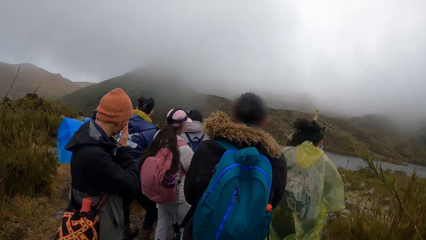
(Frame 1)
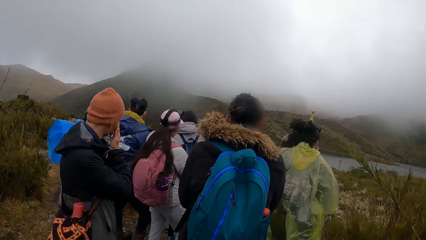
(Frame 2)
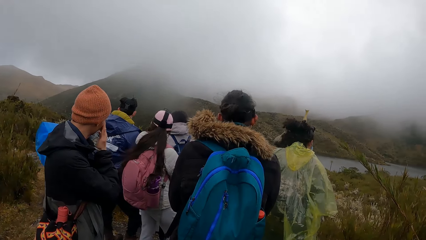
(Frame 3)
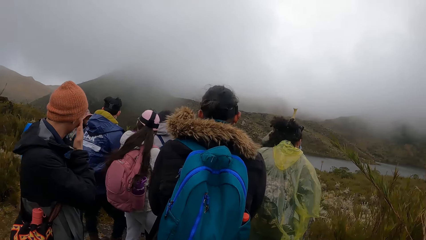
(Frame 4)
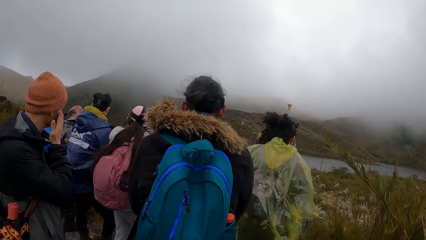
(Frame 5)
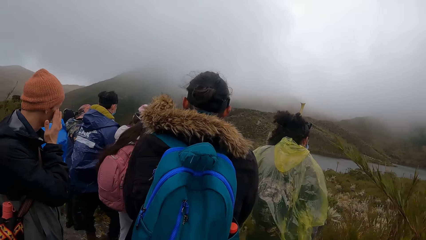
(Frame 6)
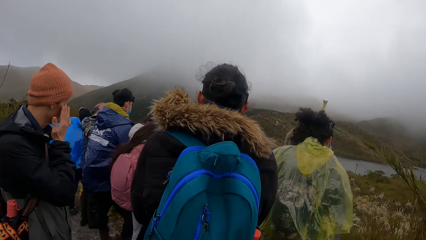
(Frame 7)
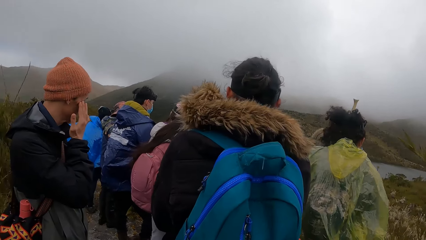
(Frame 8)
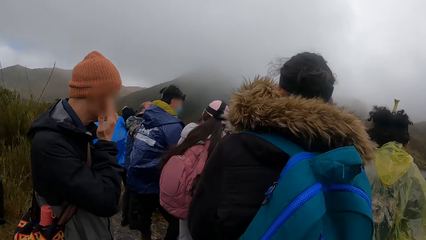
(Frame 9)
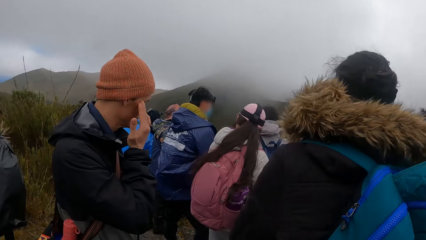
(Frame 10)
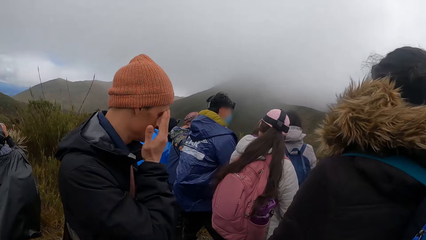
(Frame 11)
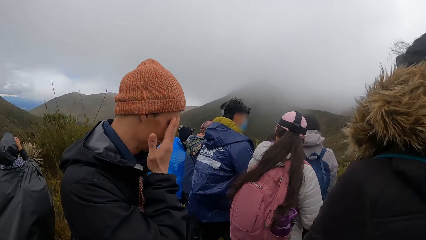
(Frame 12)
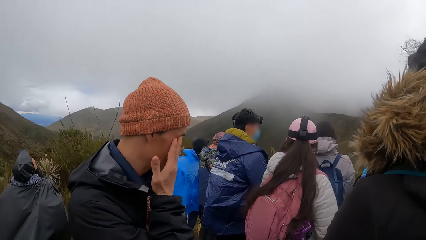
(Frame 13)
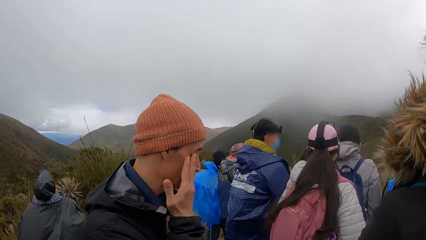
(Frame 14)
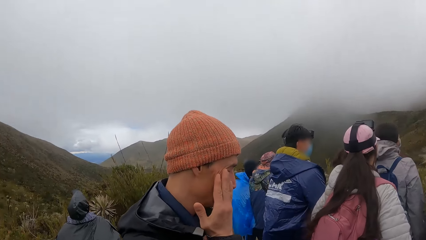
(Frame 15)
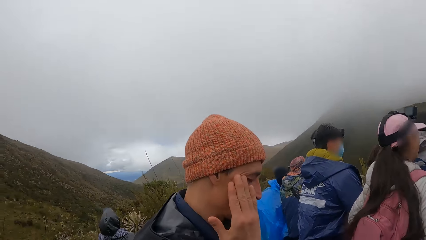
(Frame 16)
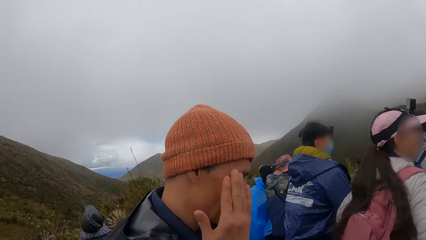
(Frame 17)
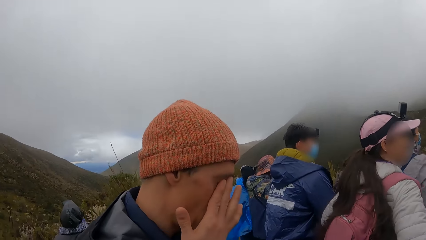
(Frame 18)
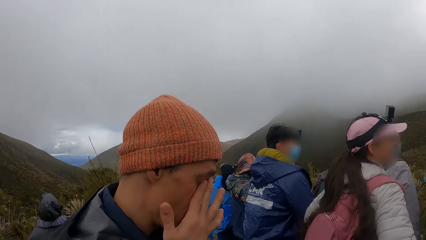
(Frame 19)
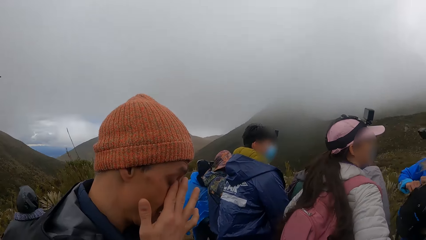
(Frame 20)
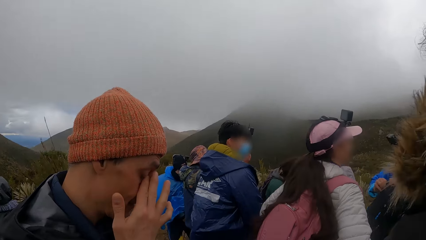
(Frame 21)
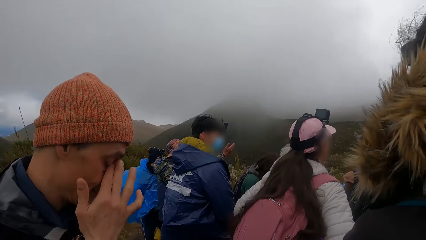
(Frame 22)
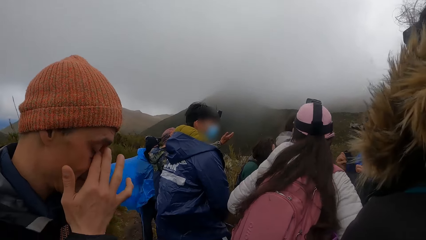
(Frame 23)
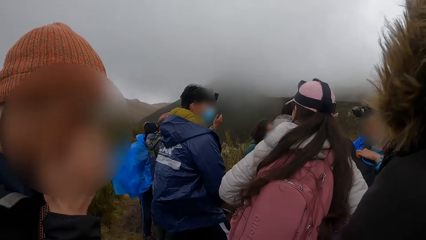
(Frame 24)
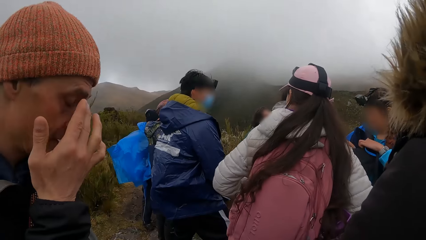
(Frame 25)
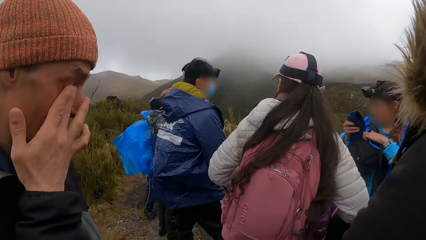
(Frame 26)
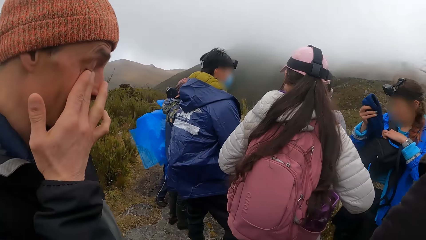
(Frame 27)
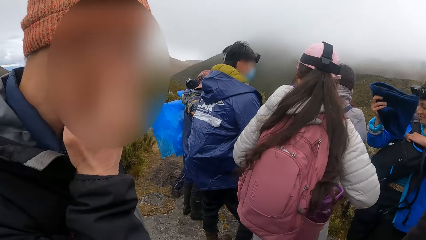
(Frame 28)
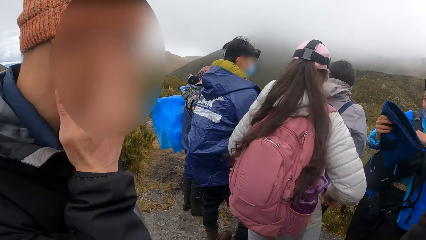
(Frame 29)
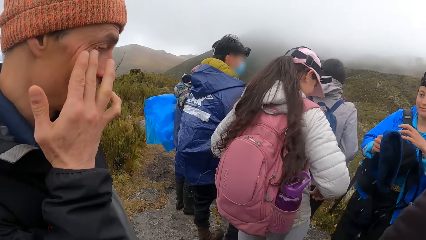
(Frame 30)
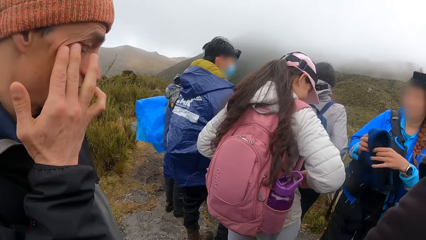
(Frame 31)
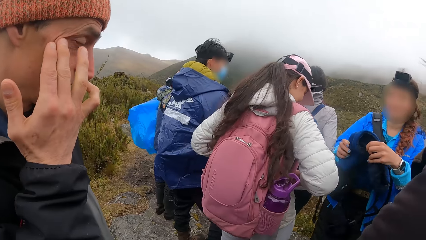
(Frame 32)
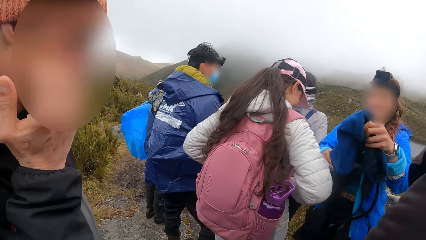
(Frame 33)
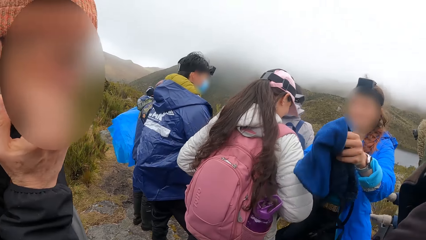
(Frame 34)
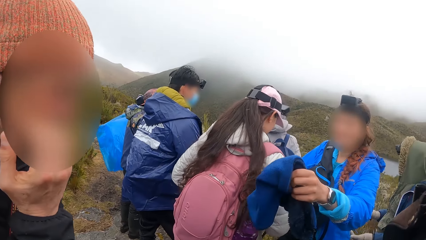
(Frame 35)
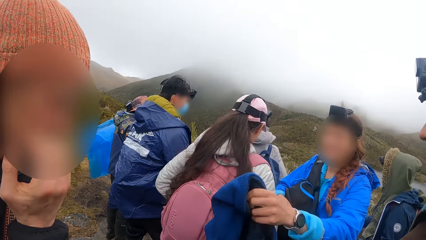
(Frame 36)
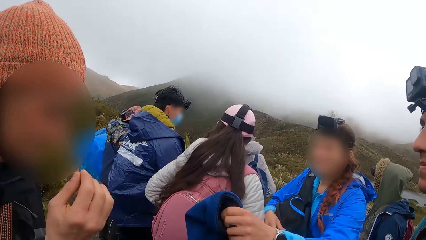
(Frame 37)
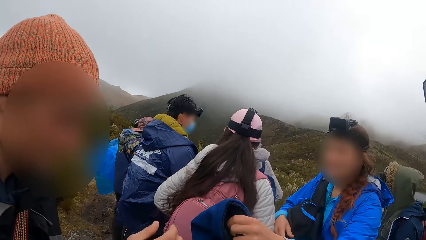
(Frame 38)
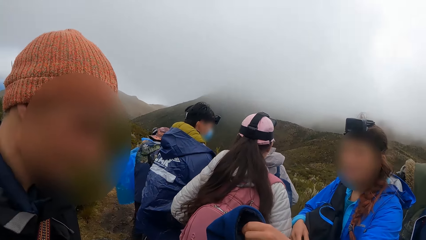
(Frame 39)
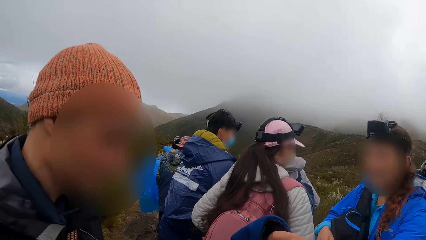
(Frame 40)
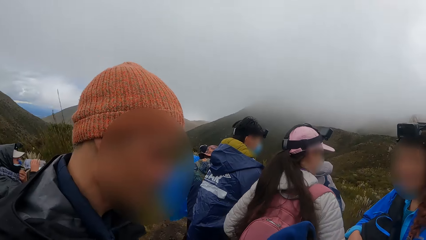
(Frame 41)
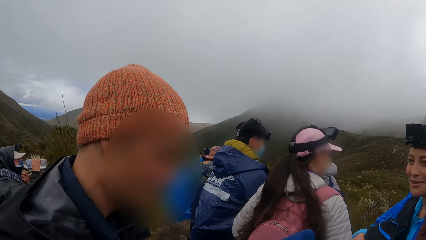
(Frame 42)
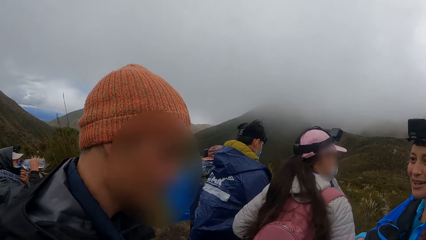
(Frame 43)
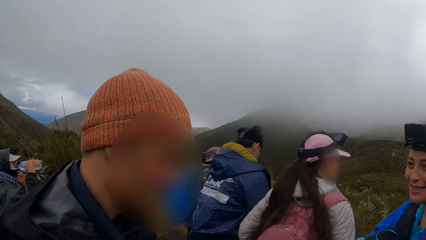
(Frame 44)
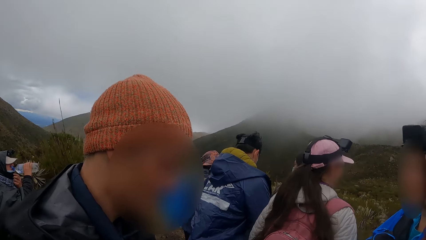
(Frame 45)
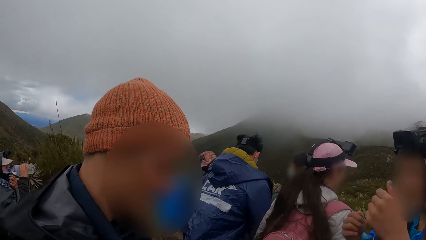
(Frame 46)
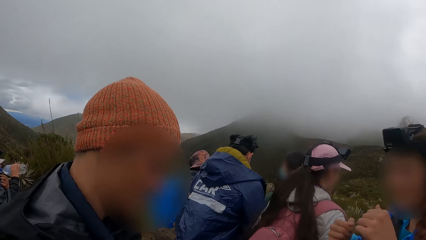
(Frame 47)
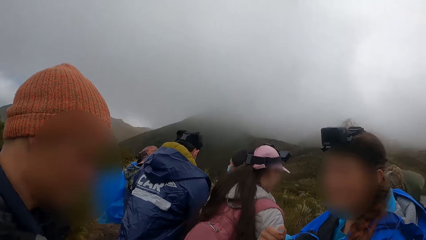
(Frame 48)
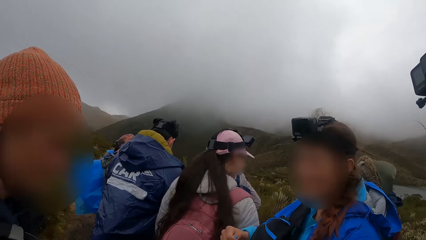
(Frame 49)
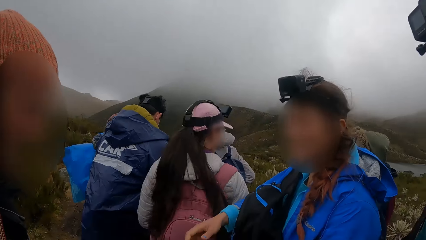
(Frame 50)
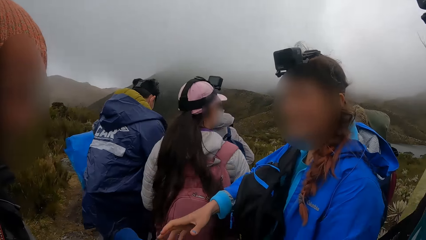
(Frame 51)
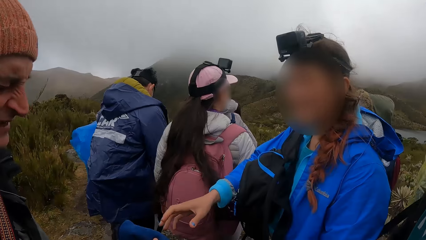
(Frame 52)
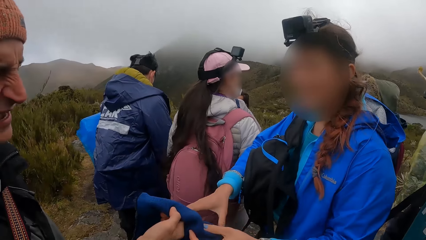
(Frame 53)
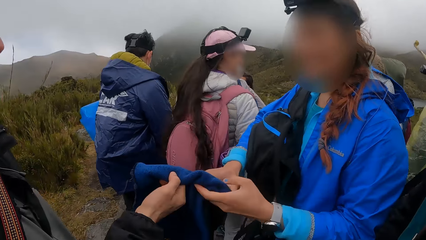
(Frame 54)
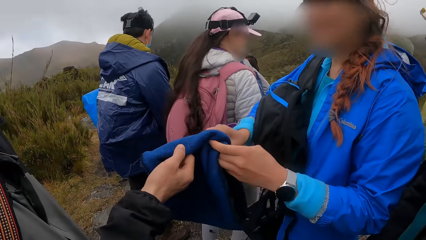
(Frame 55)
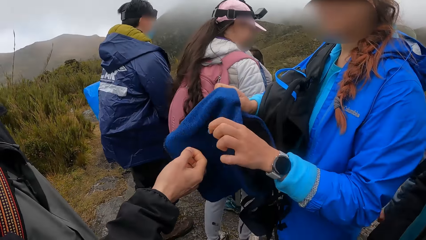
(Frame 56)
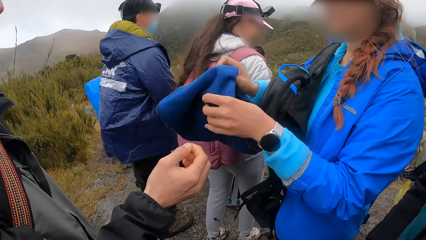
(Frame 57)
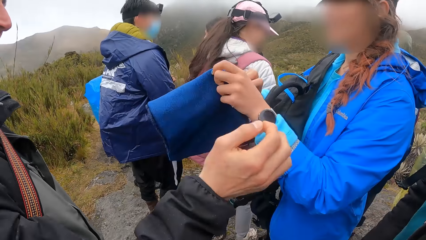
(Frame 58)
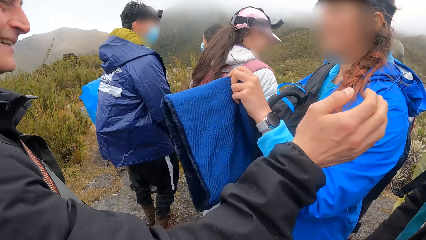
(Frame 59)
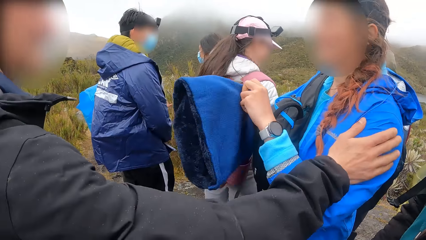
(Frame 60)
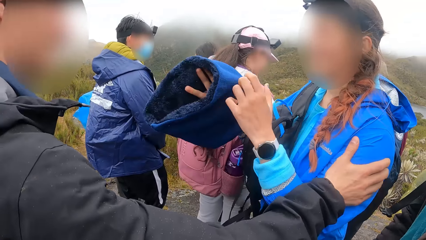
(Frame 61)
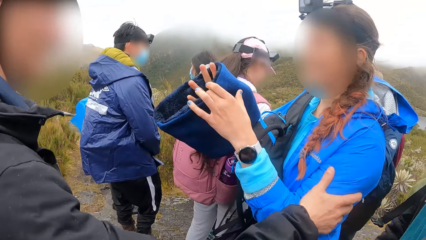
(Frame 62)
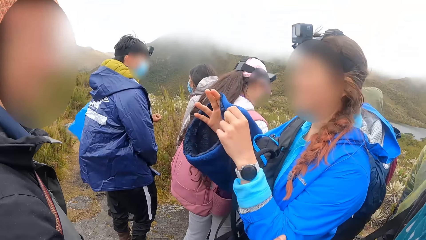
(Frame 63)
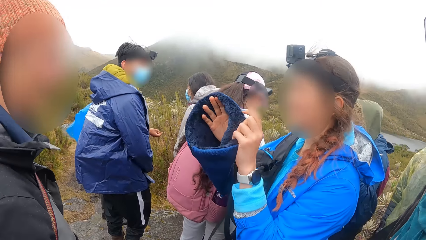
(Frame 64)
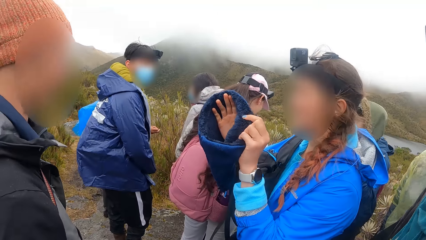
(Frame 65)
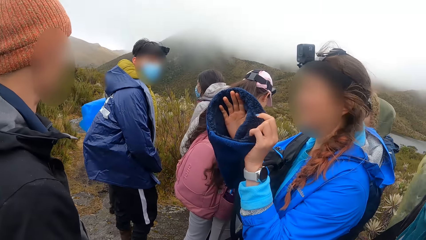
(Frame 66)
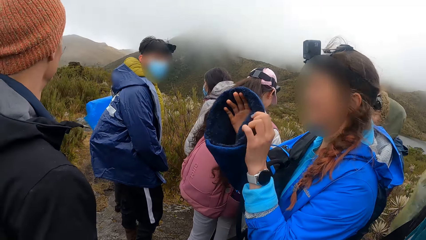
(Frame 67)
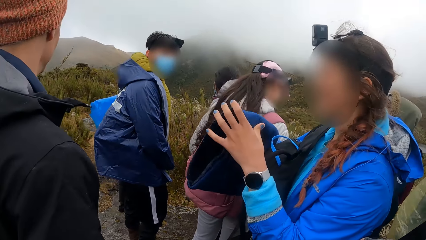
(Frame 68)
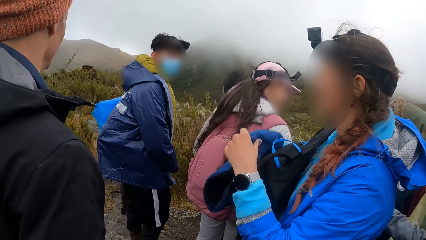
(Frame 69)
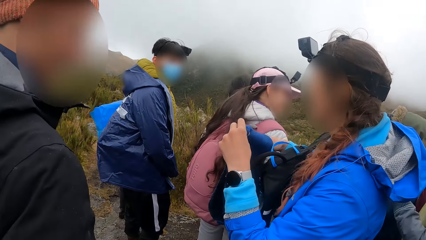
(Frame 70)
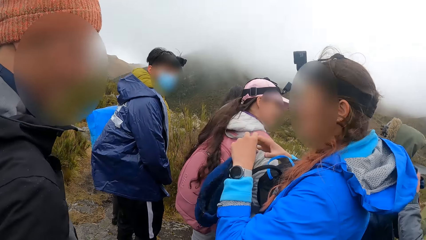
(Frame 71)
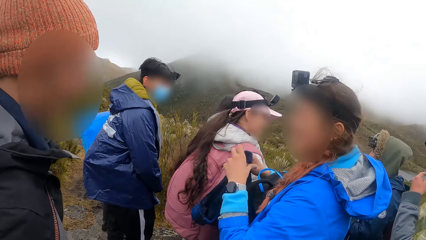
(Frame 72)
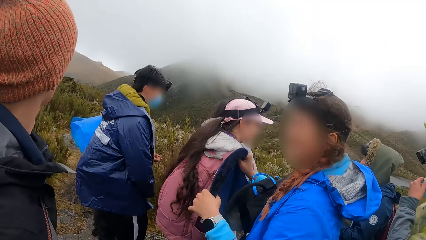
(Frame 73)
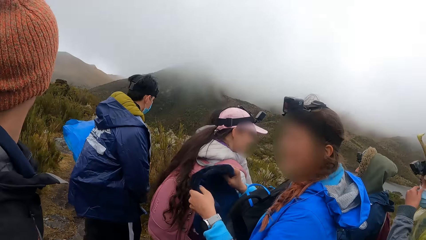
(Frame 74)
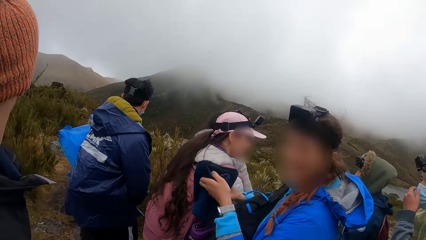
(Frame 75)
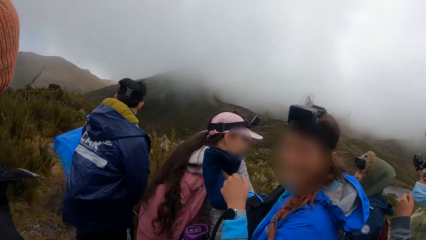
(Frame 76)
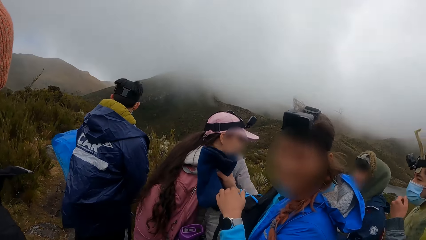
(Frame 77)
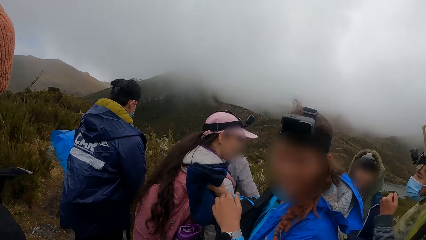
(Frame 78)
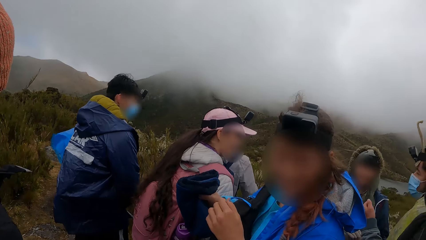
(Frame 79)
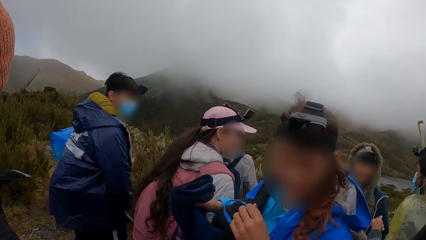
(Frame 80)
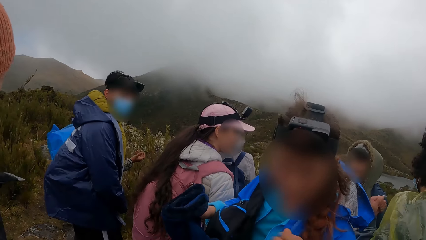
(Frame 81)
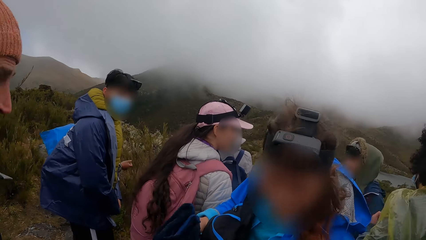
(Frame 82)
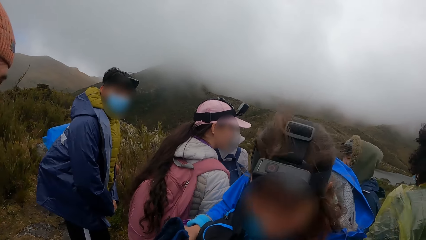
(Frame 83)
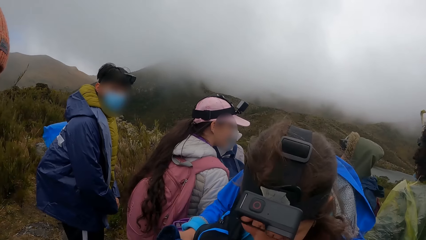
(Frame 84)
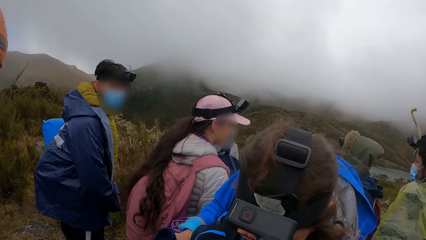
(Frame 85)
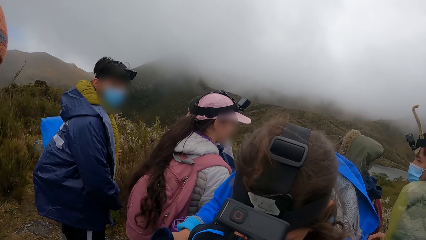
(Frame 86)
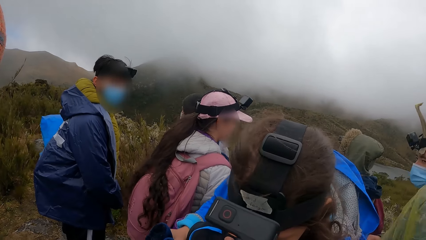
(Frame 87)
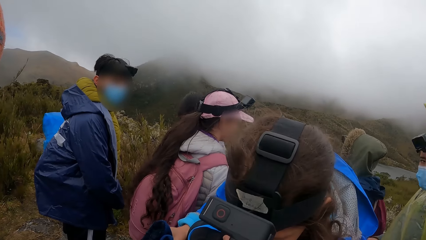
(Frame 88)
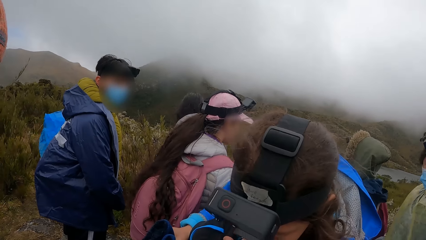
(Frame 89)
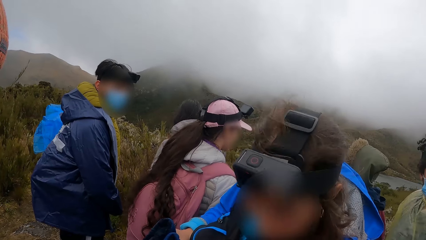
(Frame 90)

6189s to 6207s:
The camera wearer looks around. A woman removes a fabric from a bag with her right hand. A man takes the fabric from the woman with his right hand. The woman takes the fabric from the man with her right hand. The woman adjusts the fabric with both hands.
